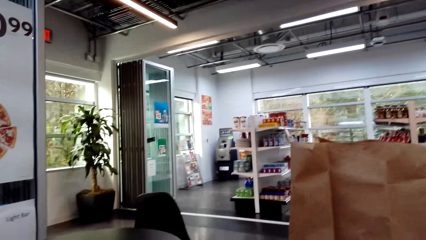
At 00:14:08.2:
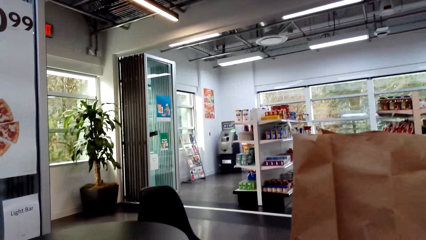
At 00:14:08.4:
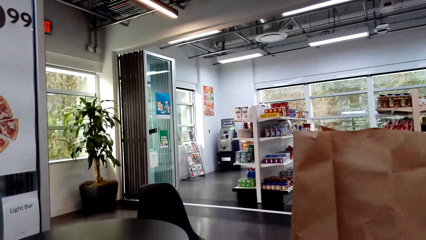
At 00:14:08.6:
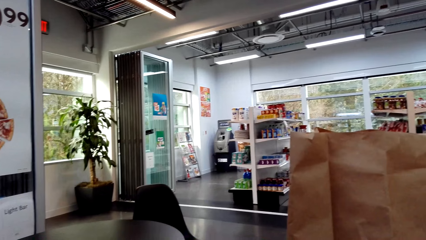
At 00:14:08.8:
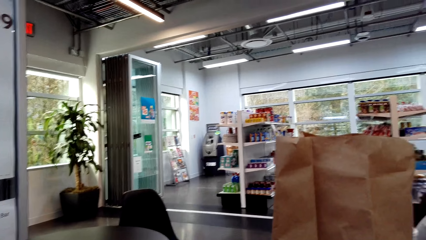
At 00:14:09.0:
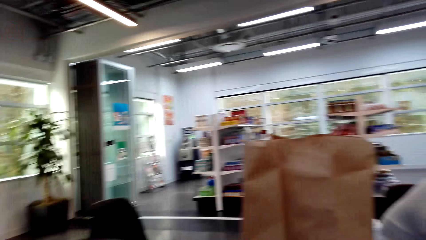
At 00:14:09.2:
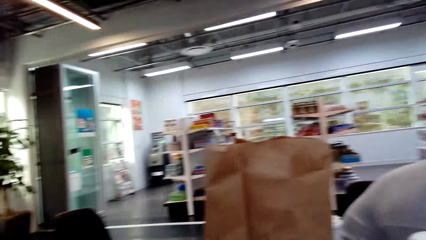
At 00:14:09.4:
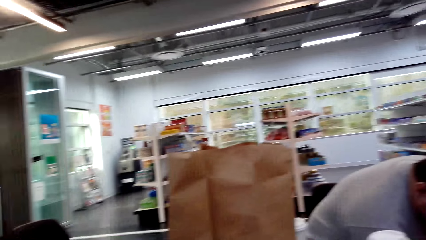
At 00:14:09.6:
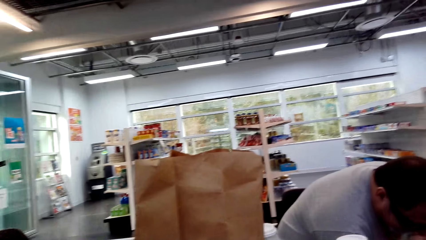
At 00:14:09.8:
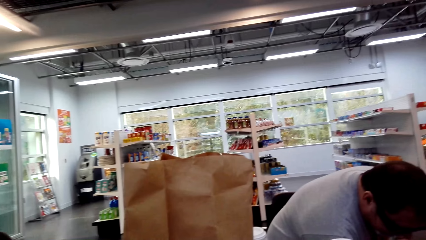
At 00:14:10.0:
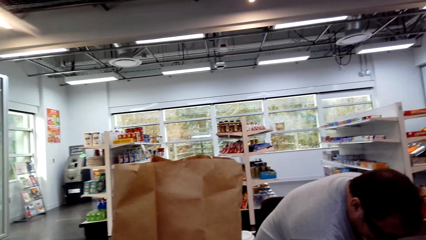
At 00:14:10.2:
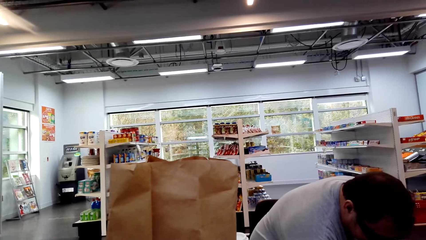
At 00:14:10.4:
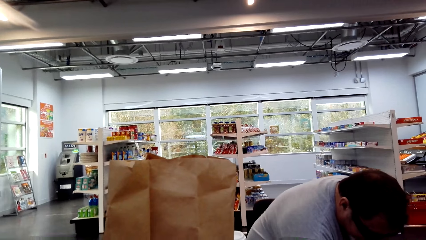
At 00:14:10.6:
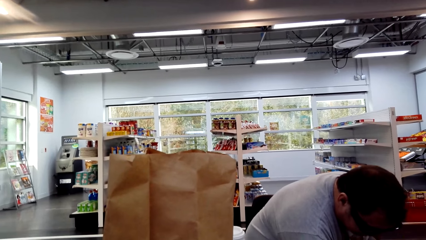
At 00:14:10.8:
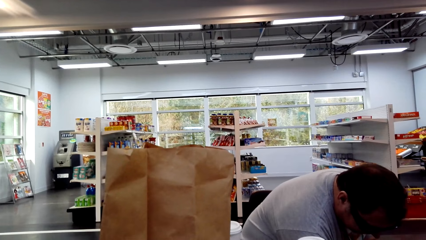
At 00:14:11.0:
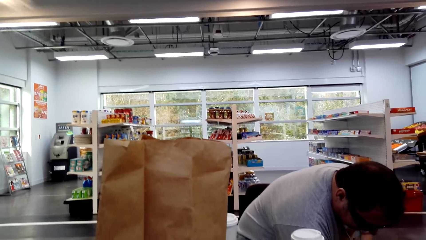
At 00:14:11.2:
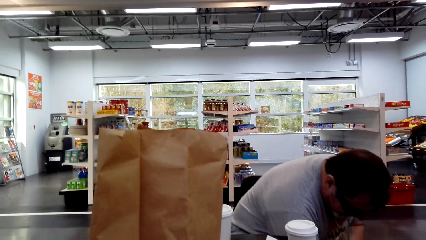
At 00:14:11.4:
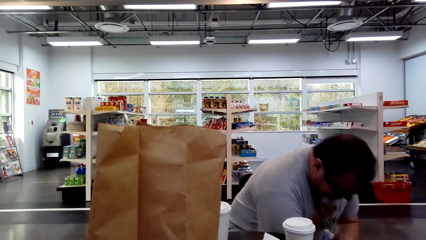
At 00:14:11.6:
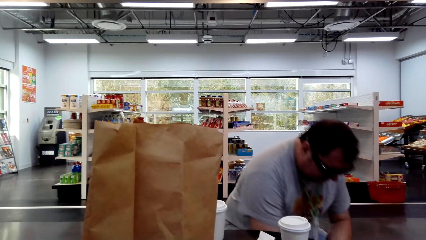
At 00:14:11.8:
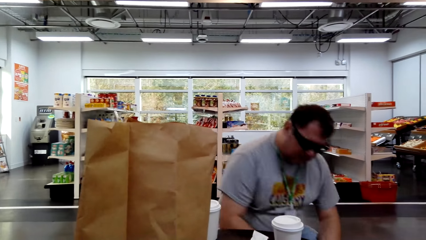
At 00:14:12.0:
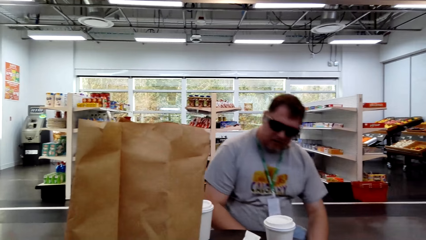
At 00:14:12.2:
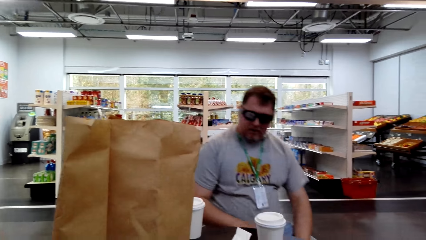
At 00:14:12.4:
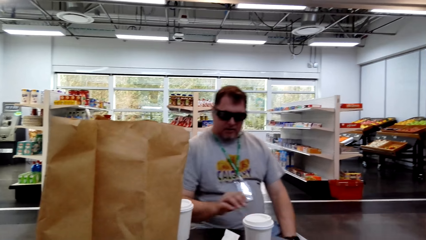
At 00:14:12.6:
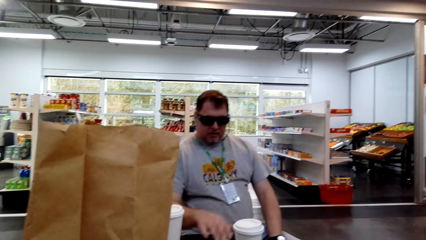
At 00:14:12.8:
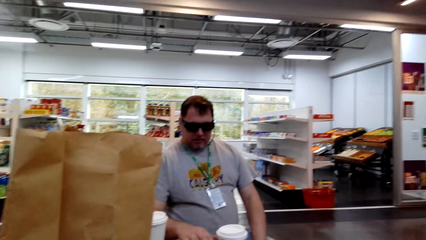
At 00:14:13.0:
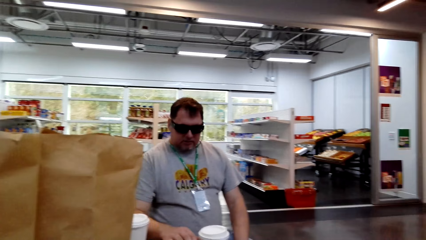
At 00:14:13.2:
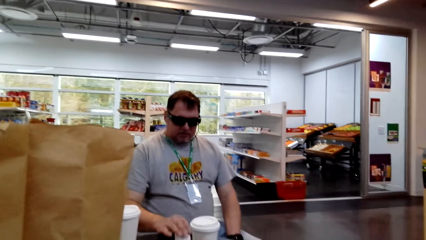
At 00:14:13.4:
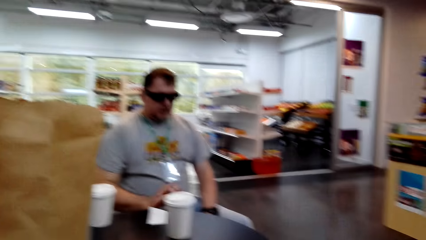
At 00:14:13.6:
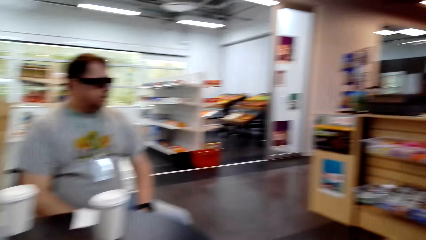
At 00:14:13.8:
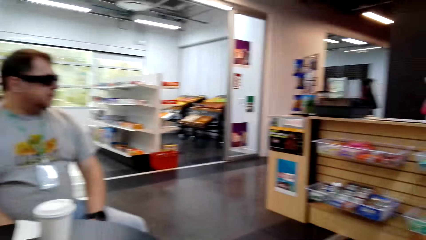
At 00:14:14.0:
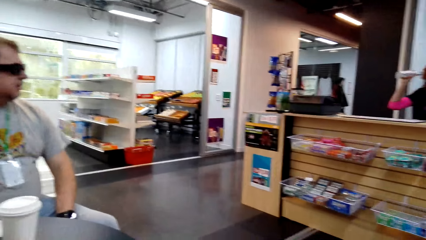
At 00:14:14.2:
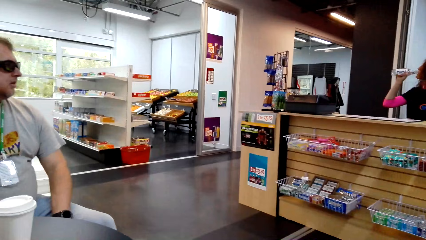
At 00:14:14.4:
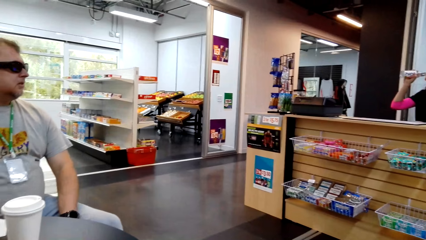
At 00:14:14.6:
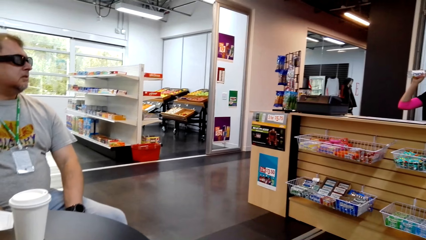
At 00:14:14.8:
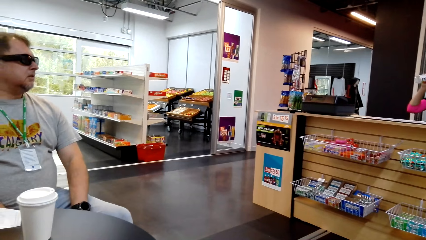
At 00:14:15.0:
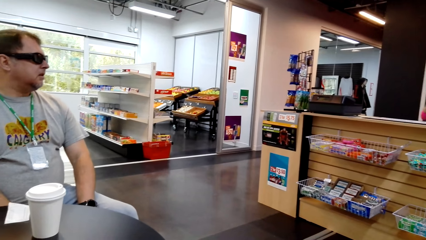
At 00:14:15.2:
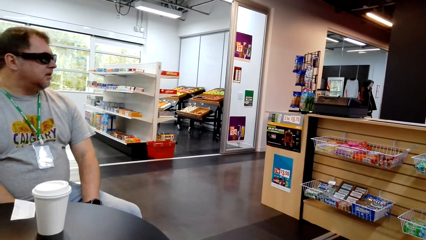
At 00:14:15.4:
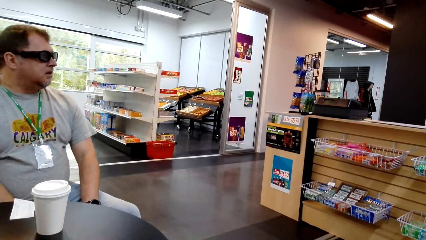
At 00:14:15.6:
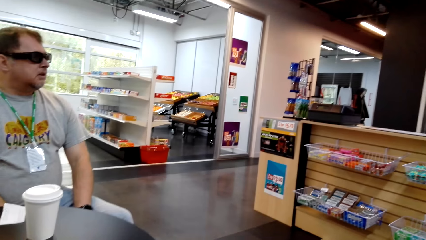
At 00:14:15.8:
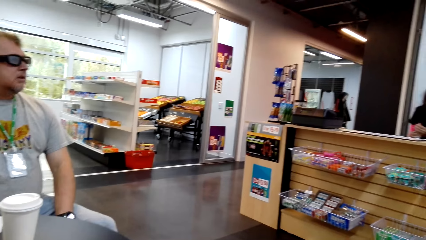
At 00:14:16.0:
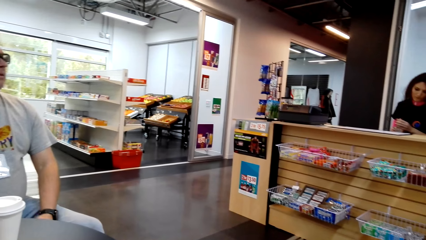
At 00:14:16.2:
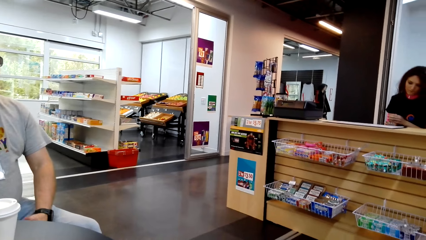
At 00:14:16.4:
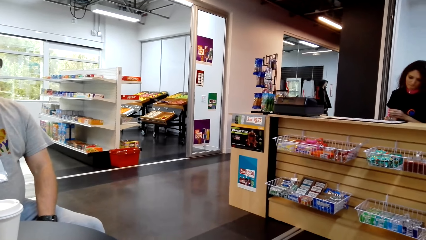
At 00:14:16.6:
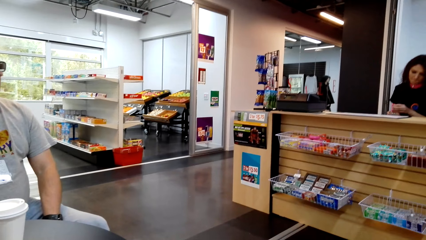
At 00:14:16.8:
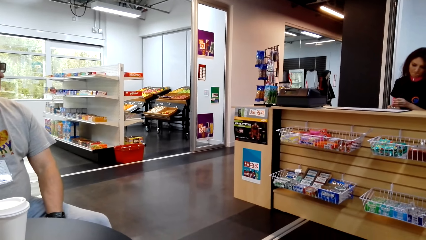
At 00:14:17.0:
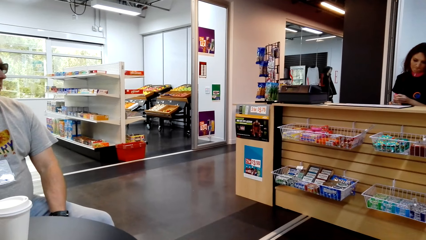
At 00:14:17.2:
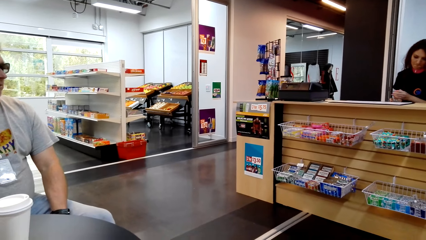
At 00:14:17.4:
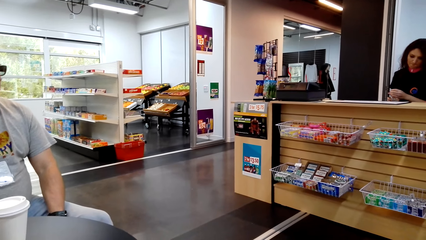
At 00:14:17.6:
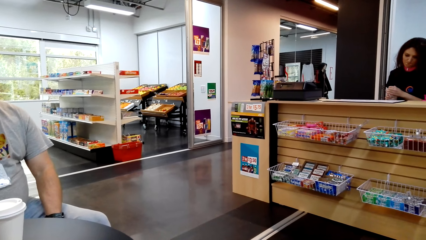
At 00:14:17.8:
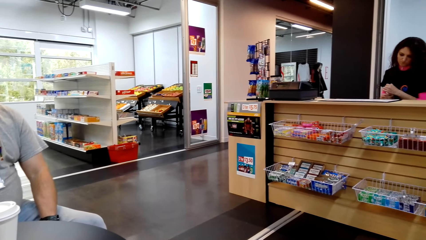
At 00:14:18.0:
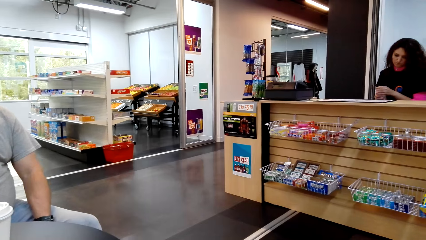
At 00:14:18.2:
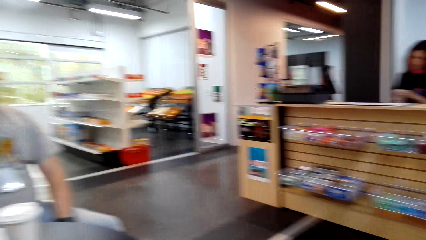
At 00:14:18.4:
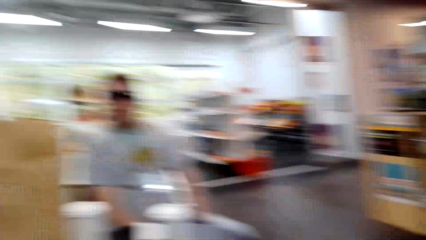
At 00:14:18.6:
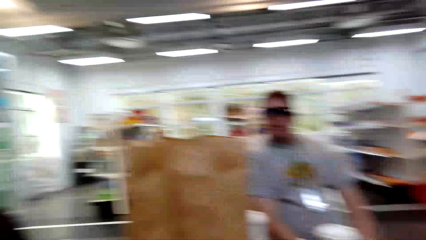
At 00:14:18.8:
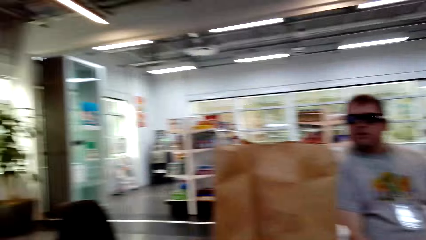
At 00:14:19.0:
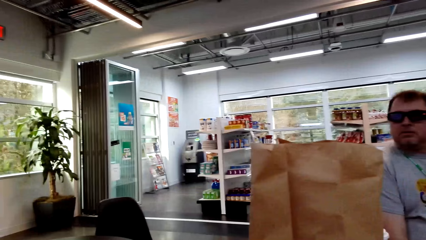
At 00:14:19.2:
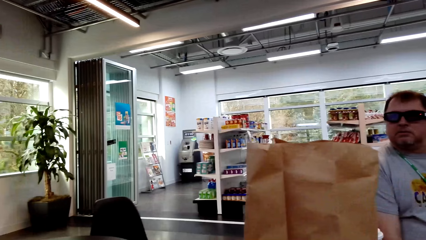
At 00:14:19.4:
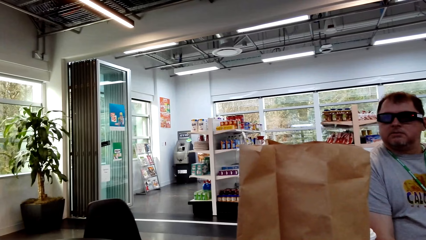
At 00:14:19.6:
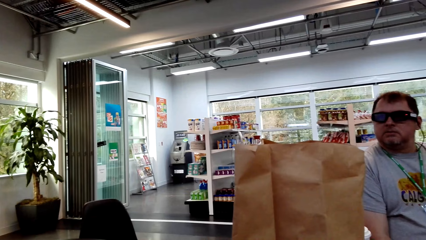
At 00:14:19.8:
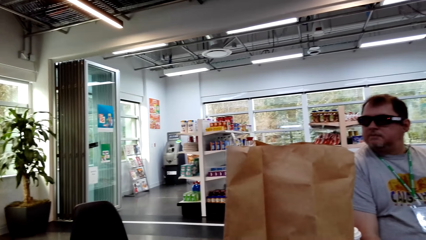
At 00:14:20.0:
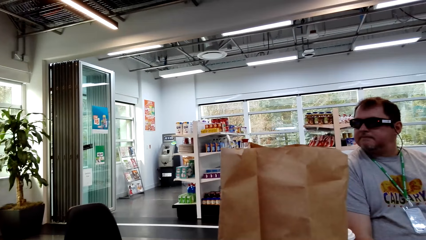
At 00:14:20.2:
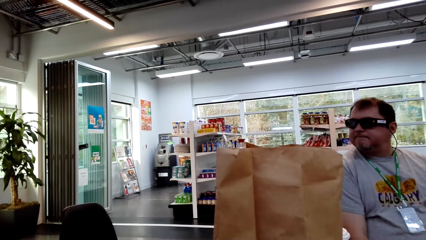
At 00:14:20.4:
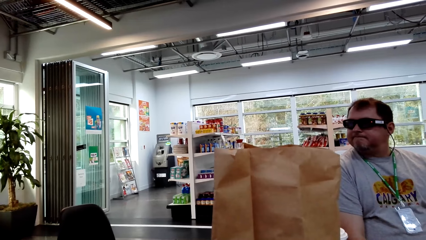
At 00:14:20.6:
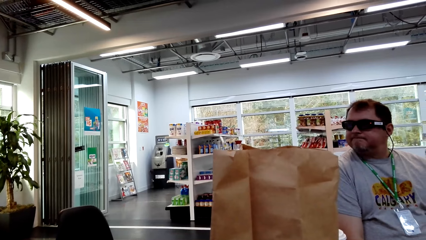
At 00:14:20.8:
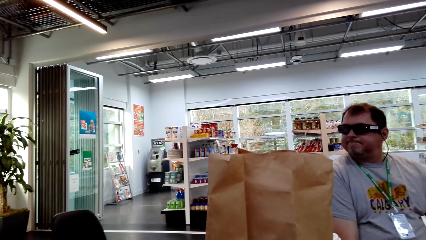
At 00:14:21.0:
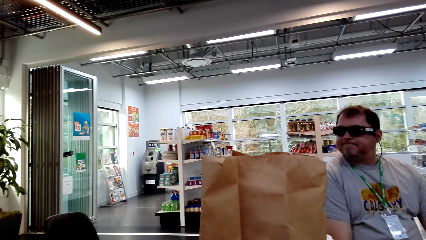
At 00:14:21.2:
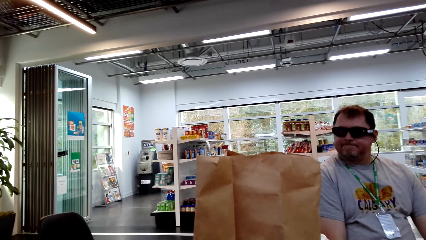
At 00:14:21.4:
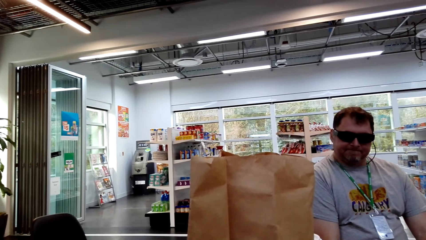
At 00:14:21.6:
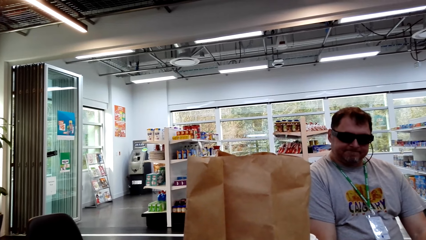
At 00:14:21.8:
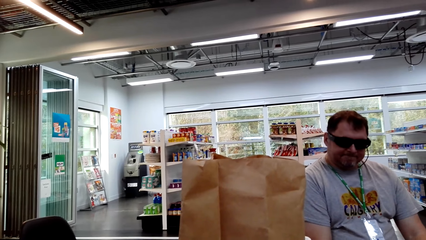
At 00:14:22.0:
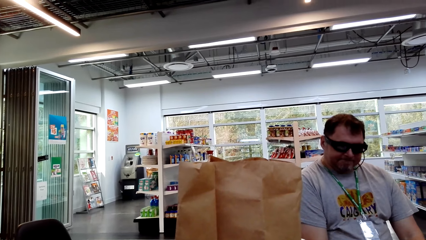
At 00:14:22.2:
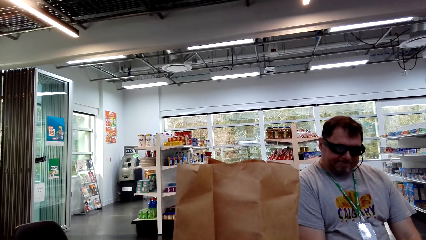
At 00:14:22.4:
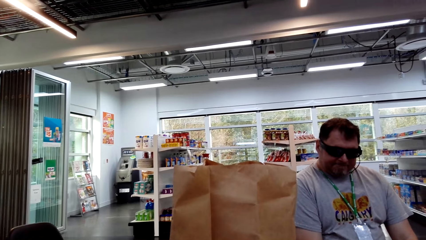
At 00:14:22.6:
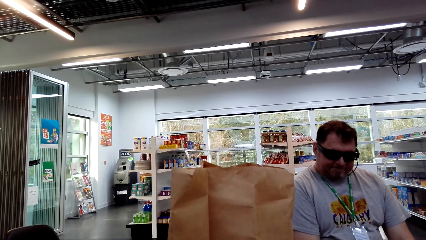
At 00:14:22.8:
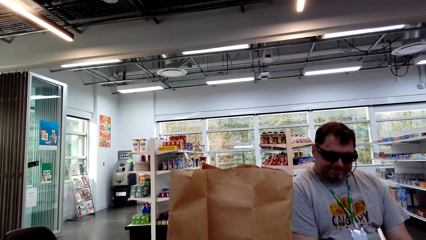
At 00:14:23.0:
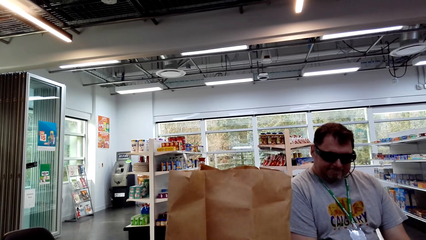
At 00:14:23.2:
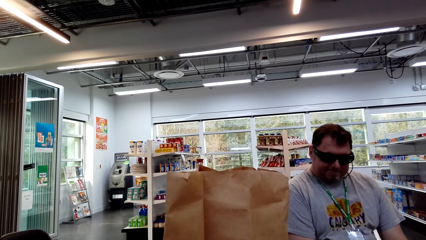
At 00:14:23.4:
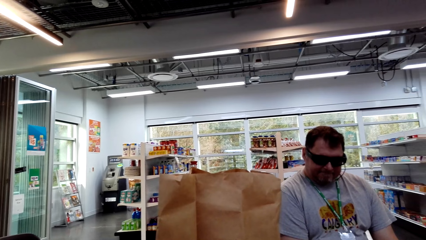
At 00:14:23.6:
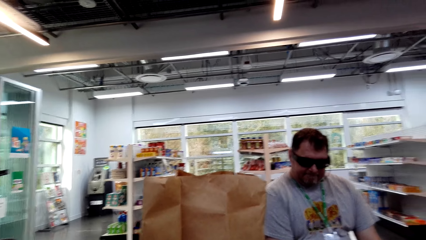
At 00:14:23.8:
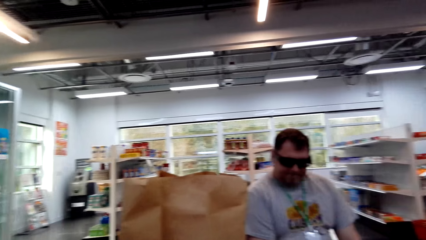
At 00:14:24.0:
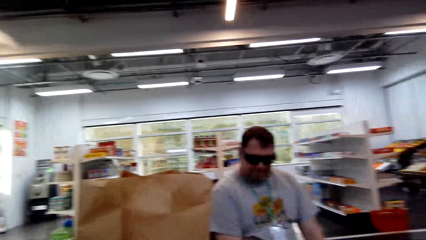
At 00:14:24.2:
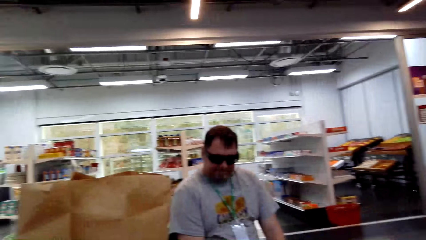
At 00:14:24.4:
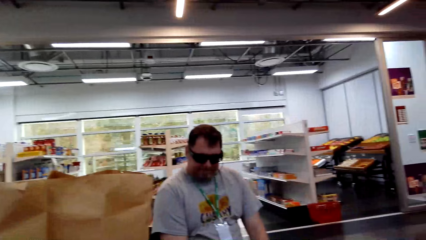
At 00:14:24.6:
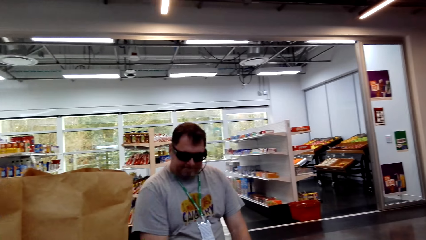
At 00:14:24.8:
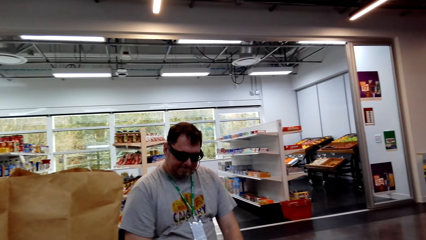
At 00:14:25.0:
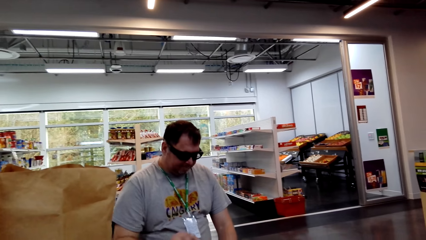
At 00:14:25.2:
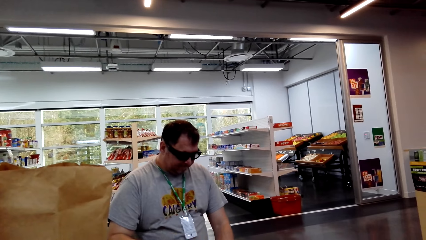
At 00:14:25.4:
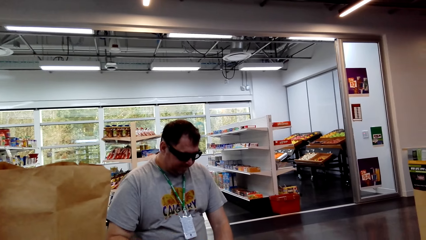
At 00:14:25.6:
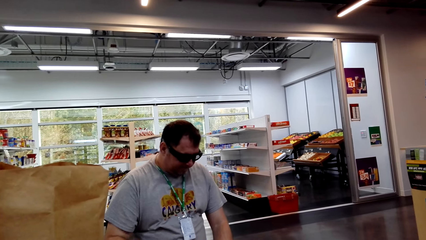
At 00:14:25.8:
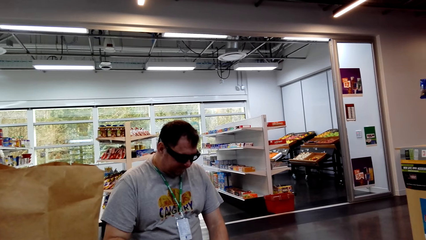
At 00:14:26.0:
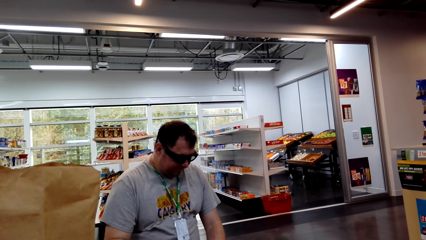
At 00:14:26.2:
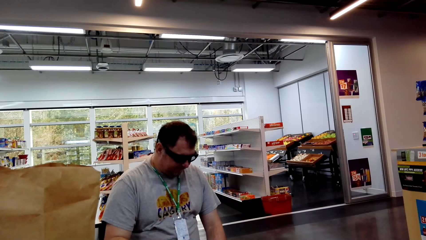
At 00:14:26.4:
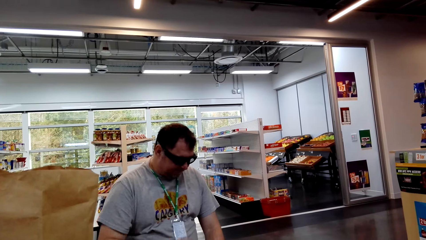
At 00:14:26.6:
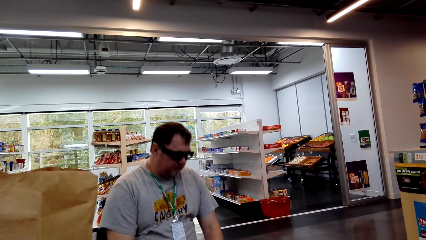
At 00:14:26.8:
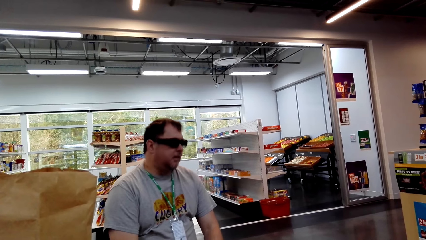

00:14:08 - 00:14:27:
The camera wearer looks at the paper bag. A man picks up something on the floor. The camera wearer looks at the man. A woman drinks something in the bottle. The man sits on the chair on the floor. The camera wearer looks at the woman. They look around. They look at the man.
